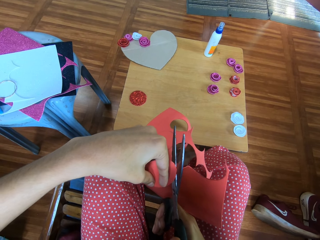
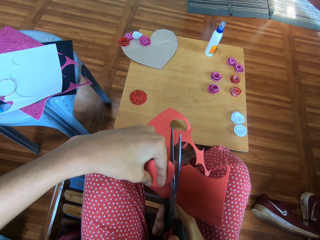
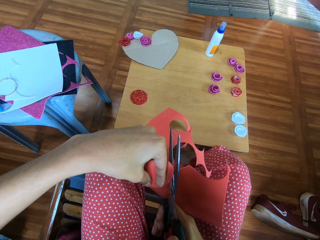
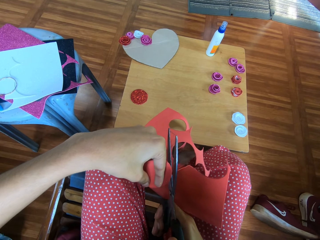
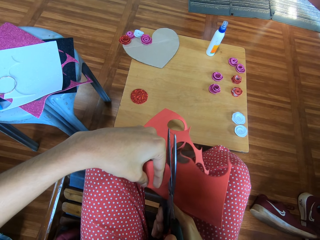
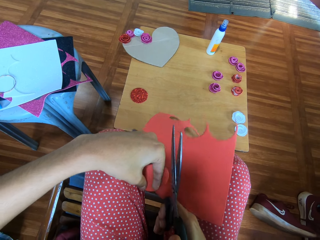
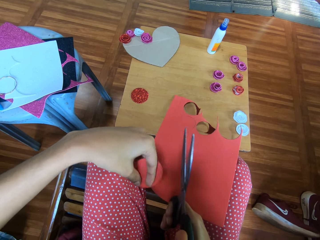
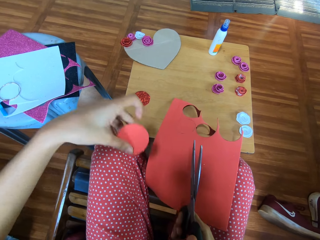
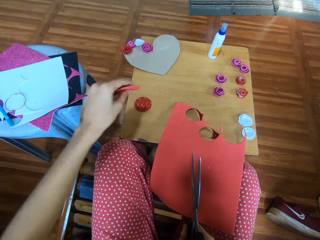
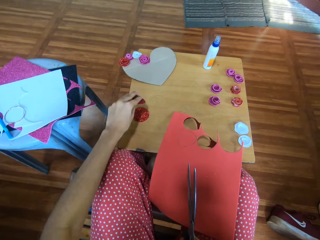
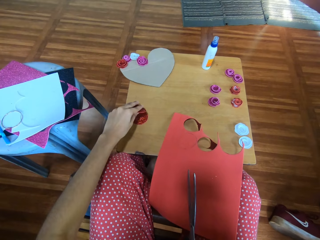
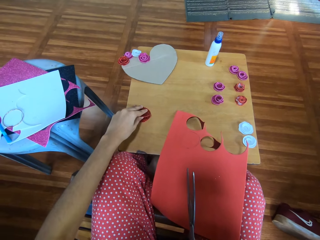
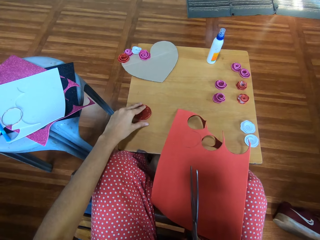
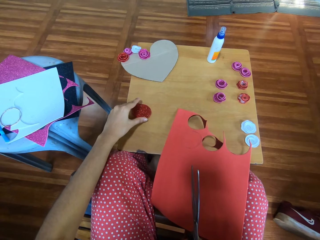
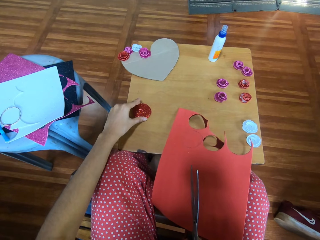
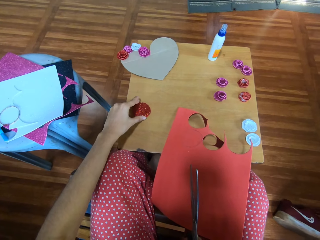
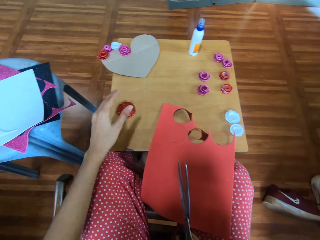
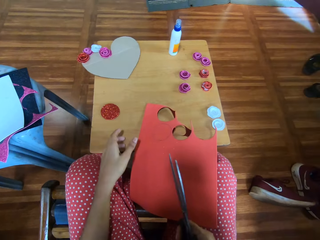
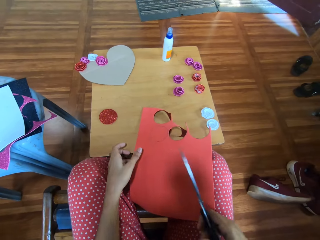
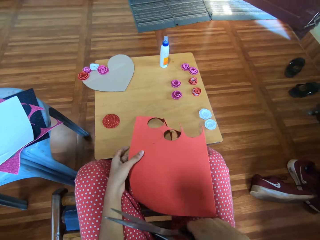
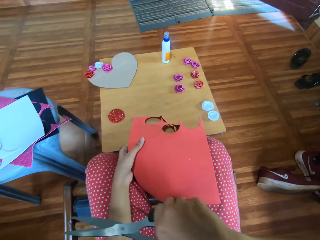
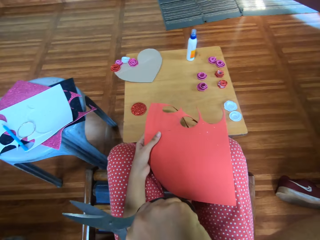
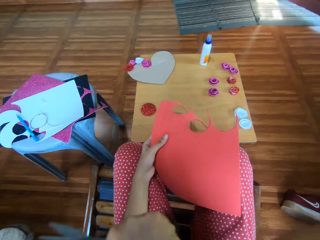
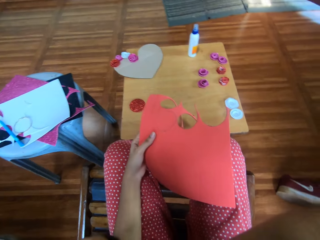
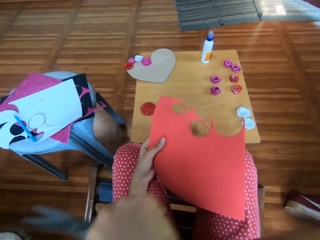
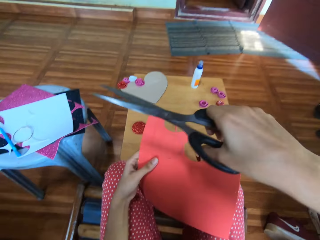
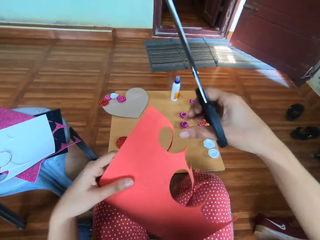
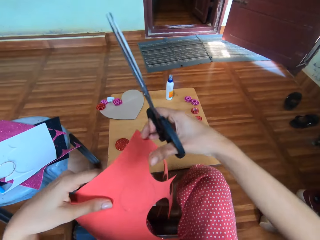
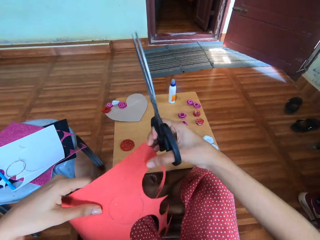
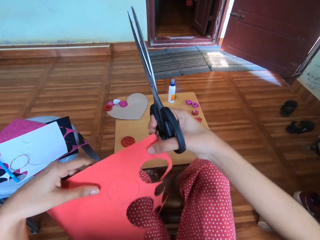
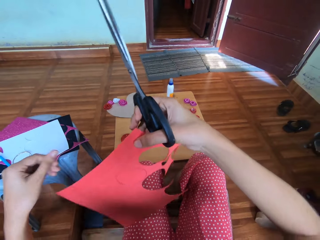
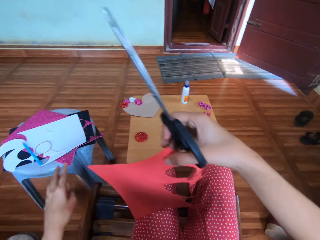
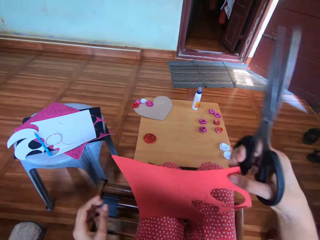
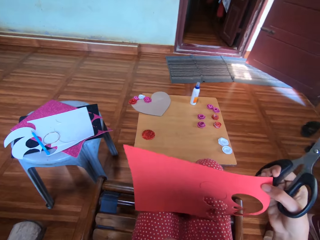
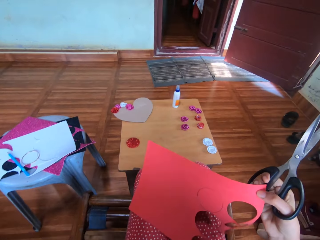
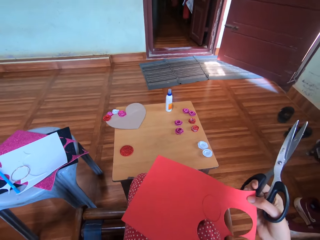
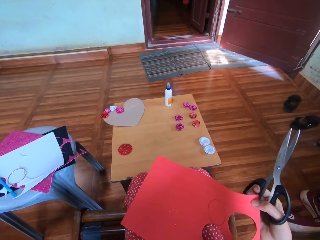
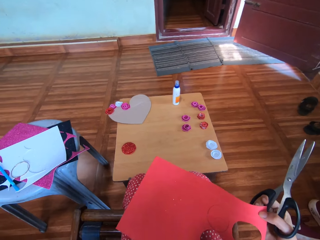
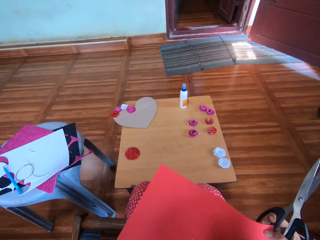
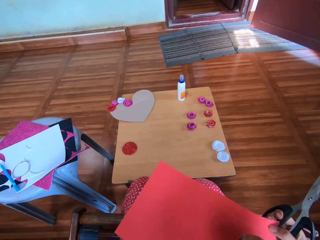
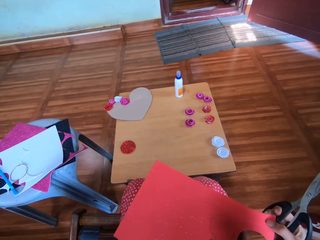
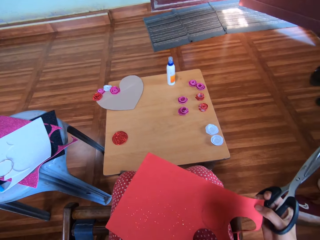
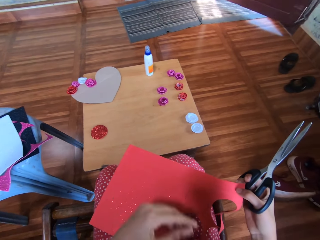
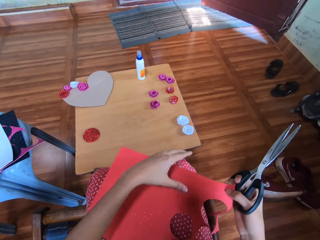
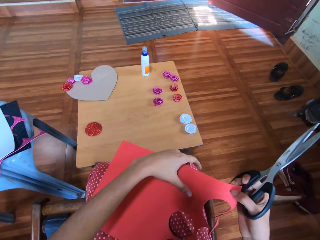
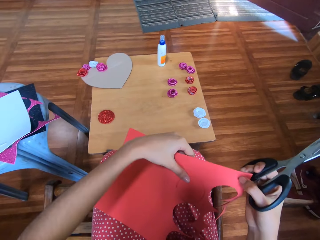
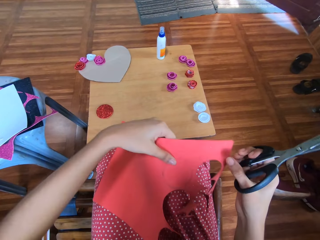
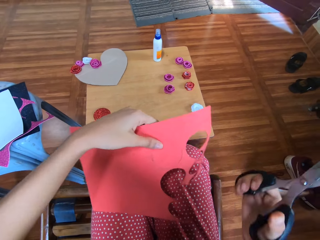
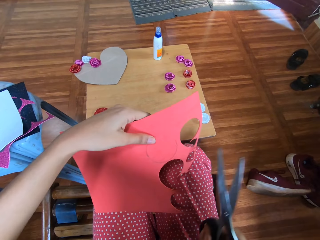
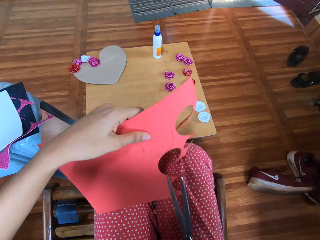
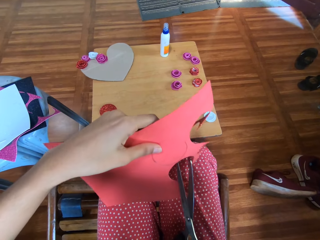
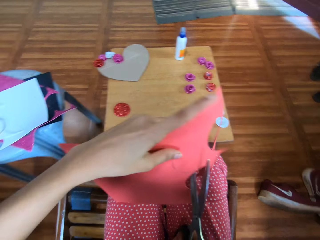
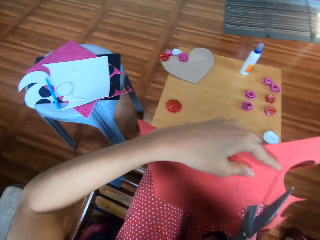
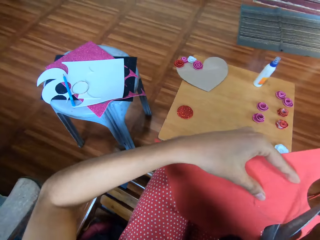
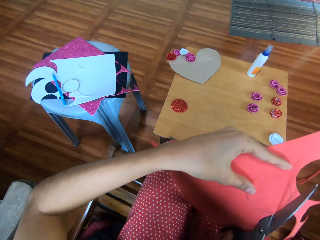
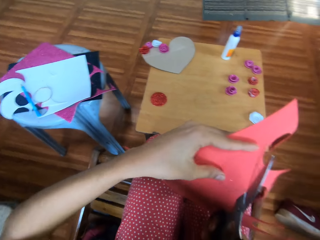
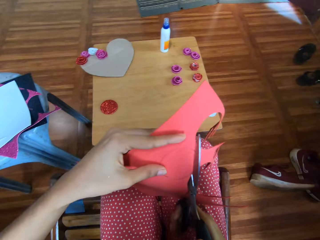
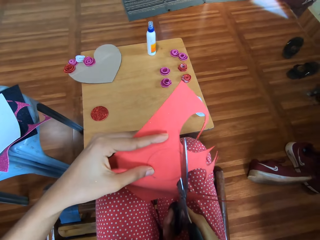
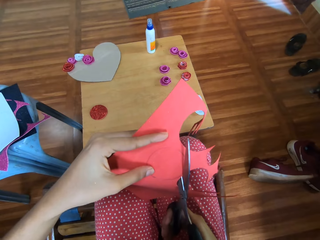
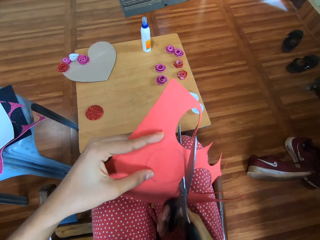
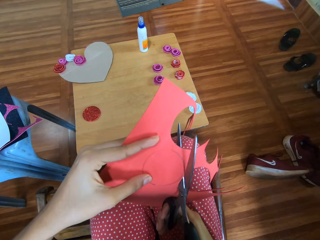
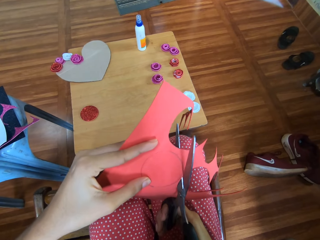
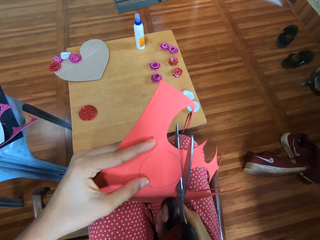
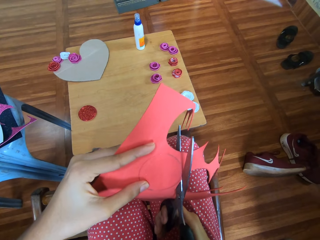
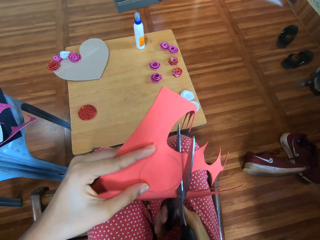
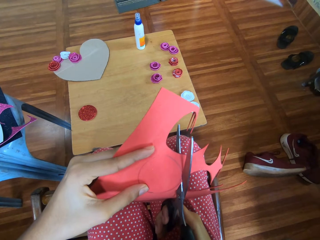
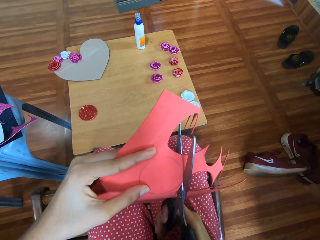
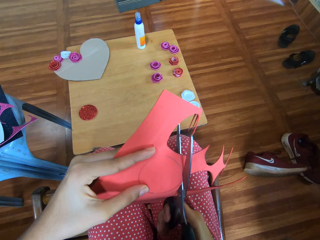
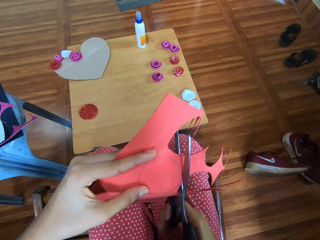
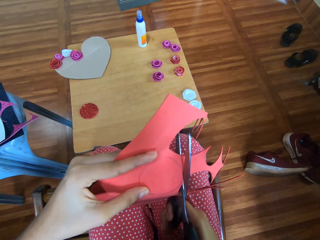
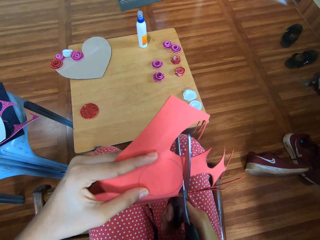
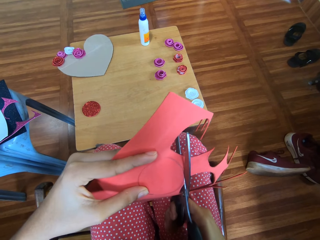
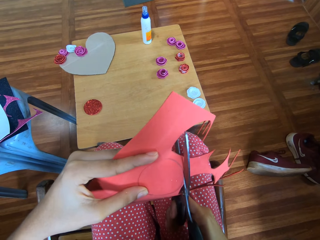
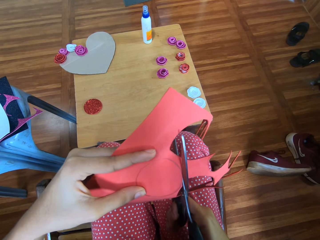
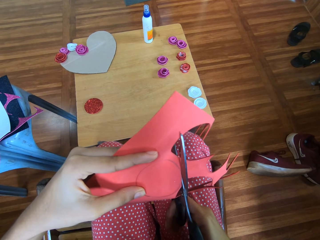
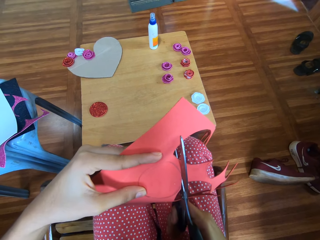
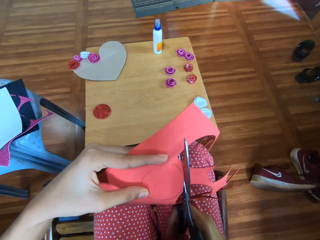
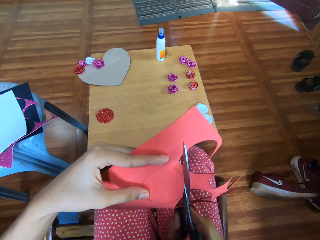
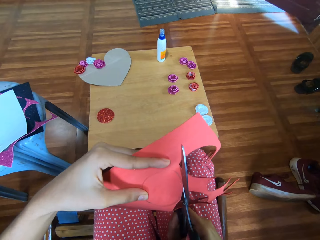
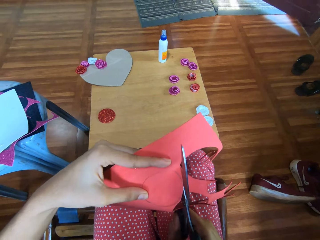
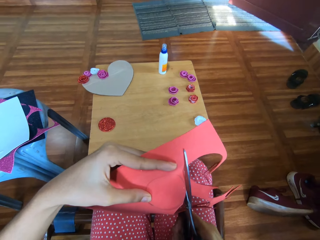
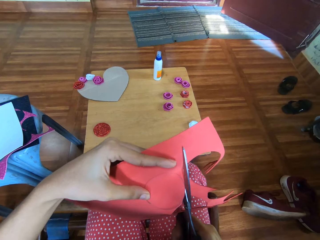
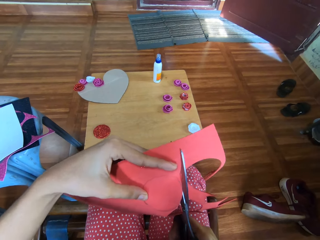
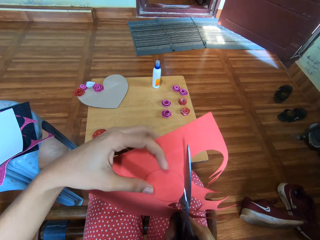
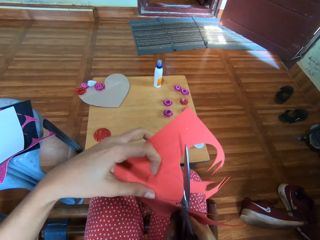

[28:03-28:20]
The camera wearer drops the cardboard onto her lap. She drops another circular piece of the cardboard onto the first circular piece of the cardboard on the table. She picks up the cardboard from her lap with her left hand. She cuts the paper into small circles with scissors.

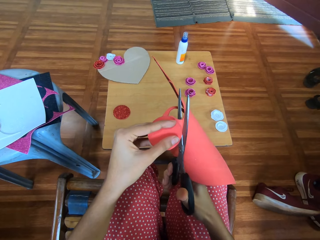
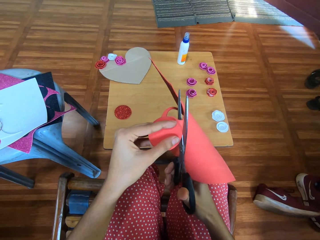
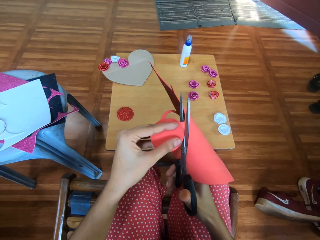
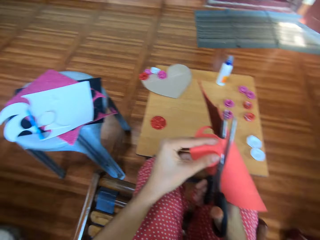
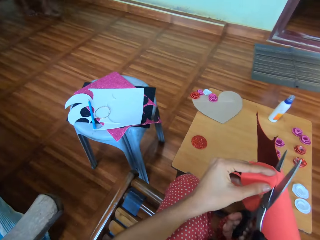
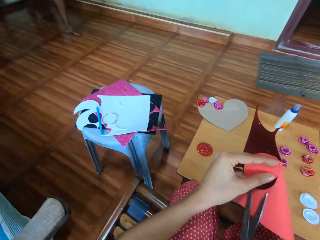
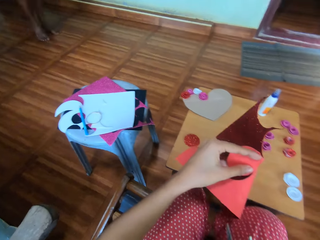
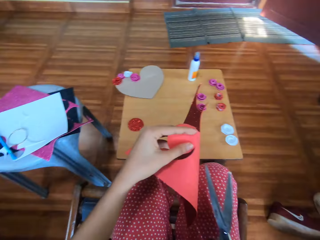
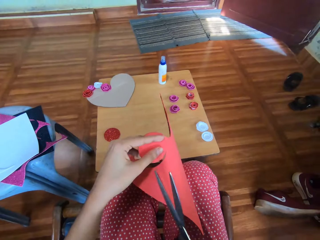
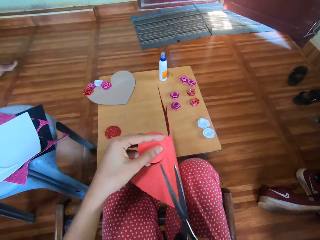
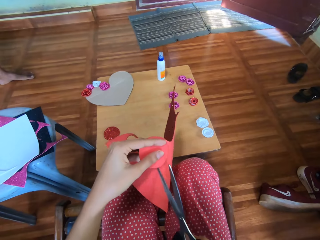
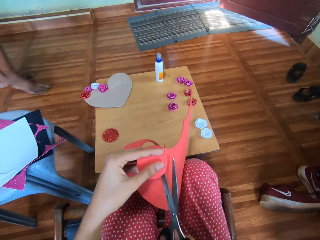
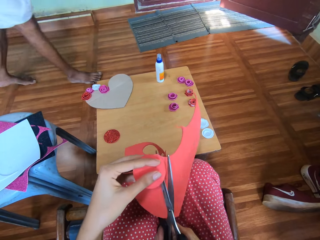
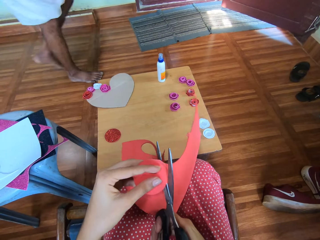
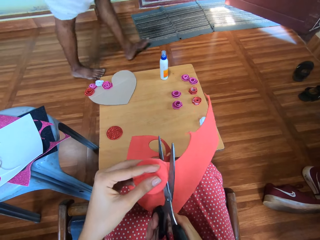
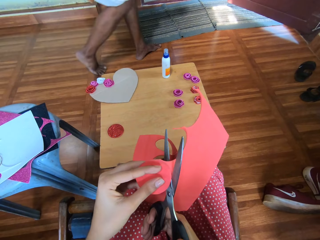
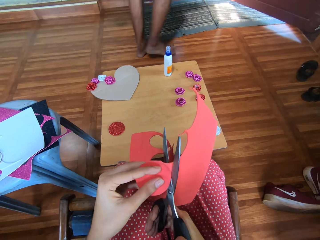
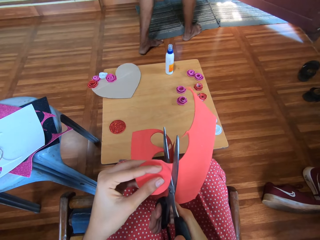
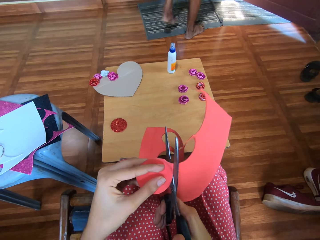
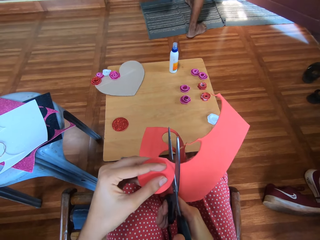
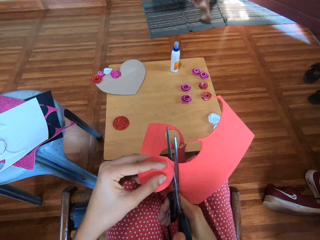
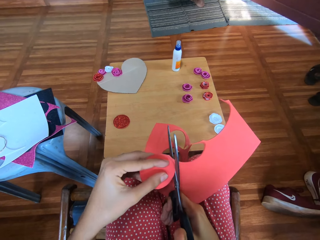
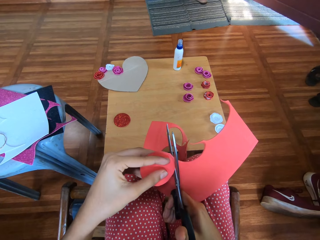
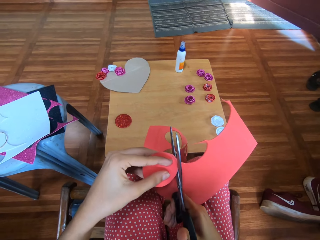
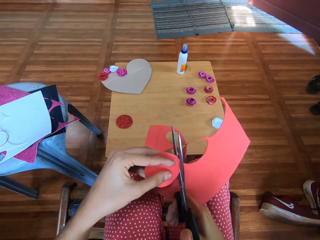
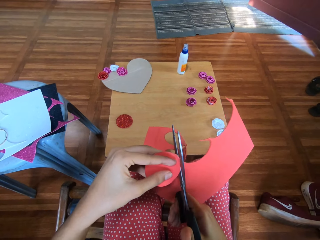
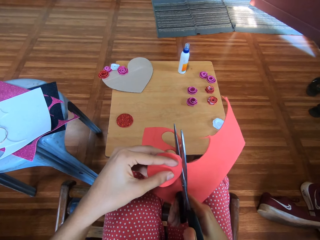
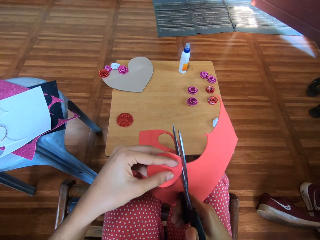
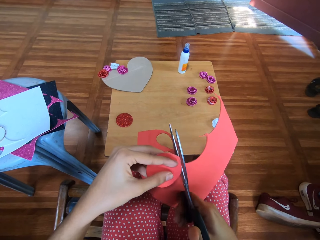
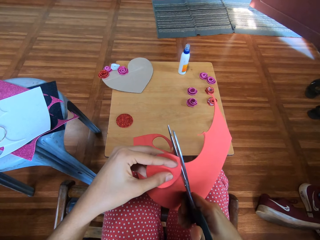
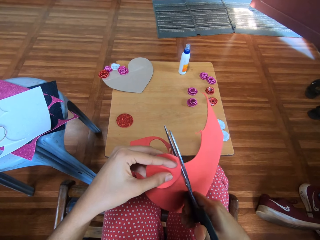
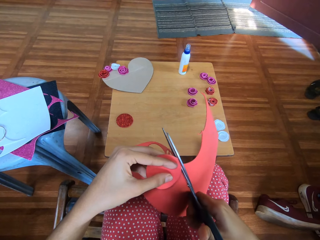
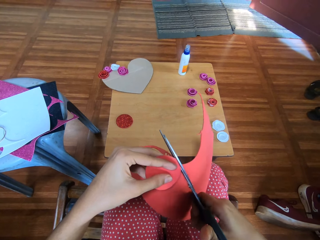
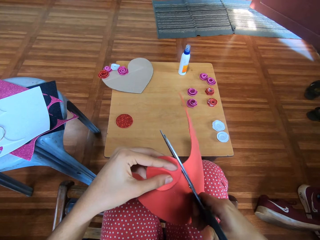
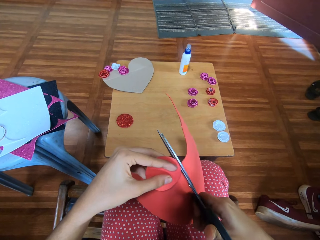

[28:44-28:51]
A man walks in the room. The man walks past the camera wearer.
